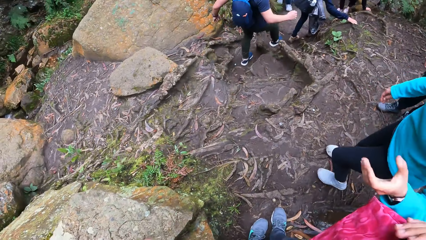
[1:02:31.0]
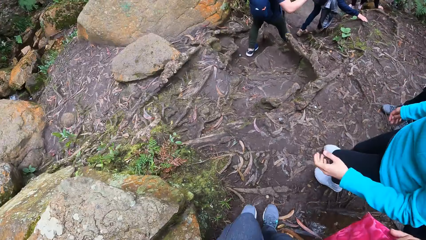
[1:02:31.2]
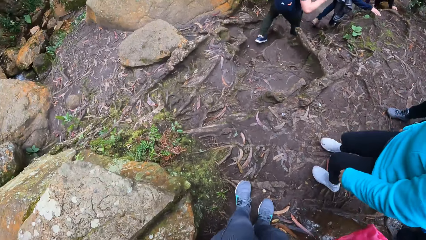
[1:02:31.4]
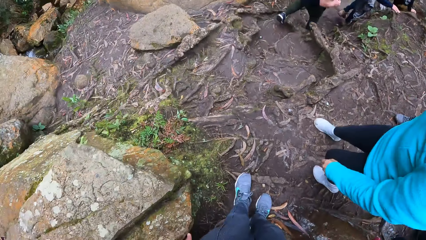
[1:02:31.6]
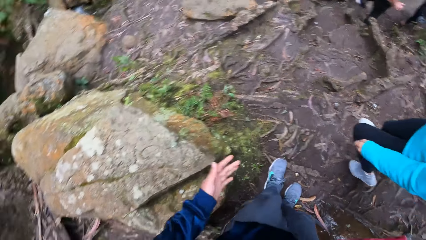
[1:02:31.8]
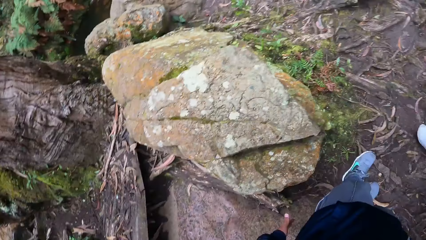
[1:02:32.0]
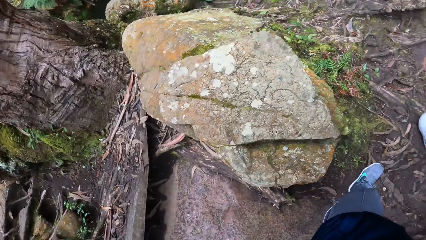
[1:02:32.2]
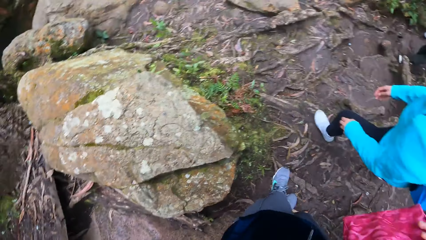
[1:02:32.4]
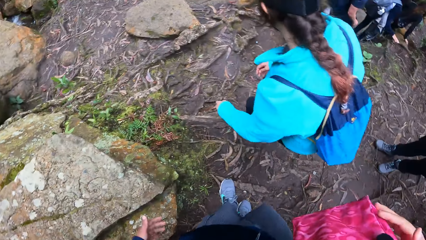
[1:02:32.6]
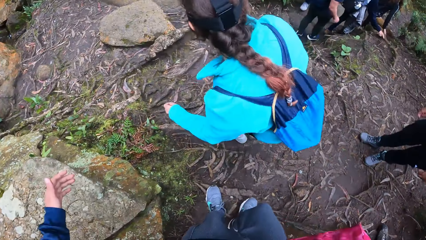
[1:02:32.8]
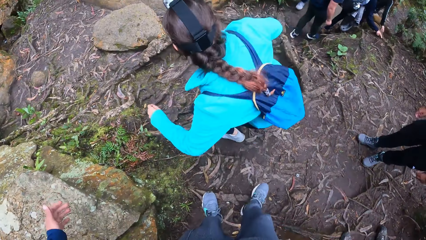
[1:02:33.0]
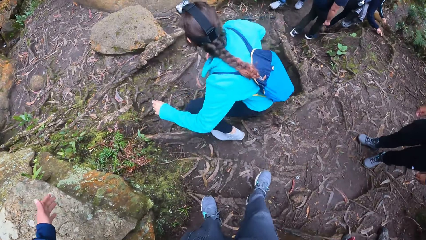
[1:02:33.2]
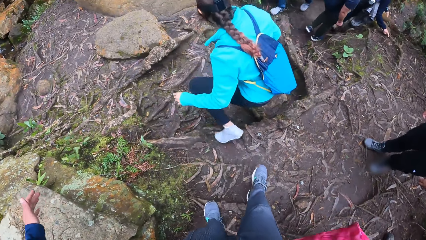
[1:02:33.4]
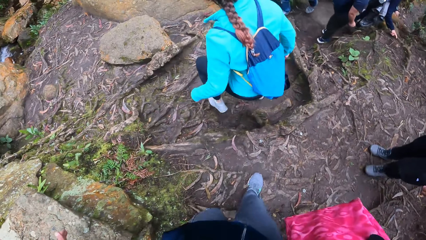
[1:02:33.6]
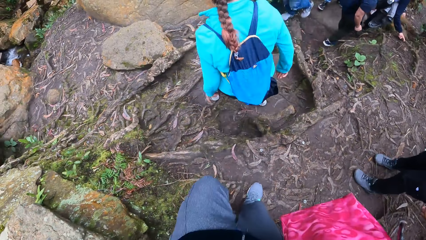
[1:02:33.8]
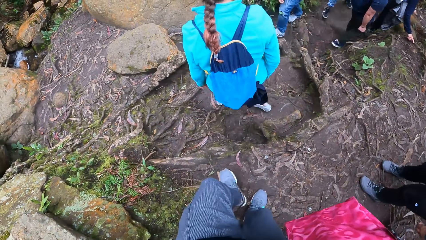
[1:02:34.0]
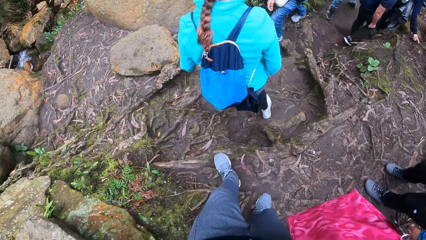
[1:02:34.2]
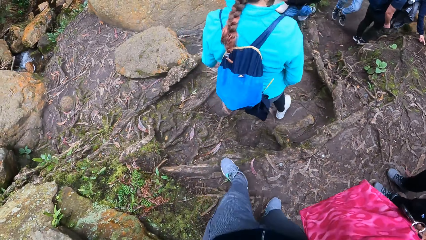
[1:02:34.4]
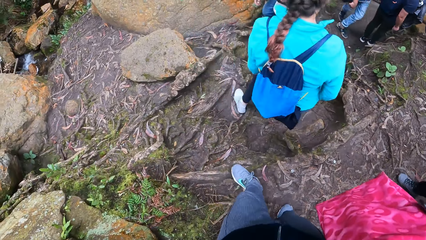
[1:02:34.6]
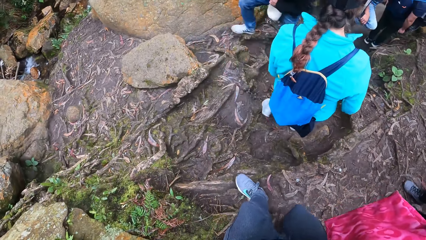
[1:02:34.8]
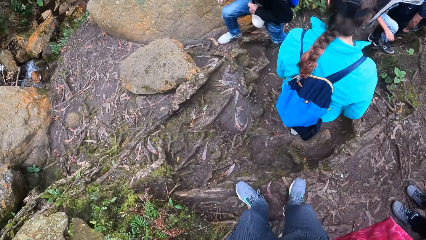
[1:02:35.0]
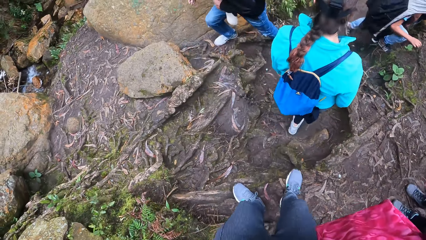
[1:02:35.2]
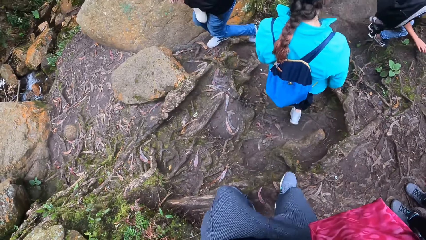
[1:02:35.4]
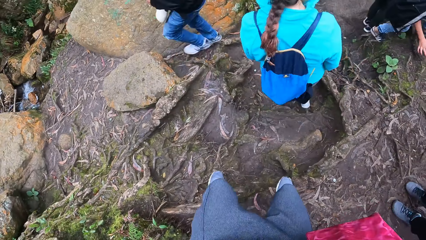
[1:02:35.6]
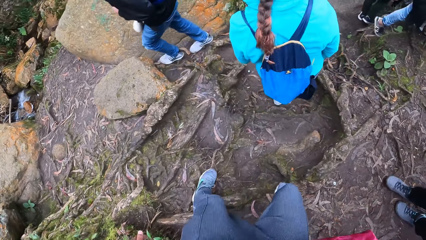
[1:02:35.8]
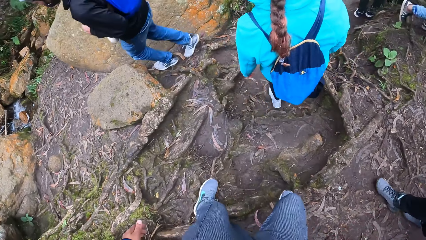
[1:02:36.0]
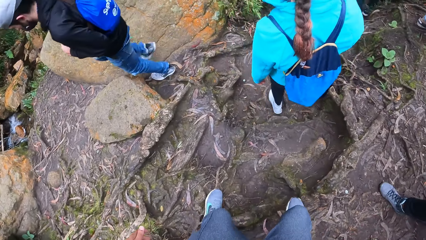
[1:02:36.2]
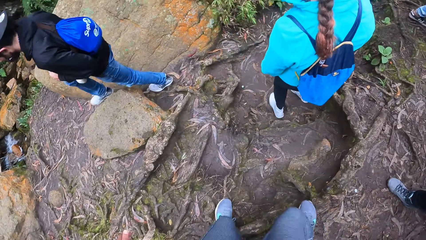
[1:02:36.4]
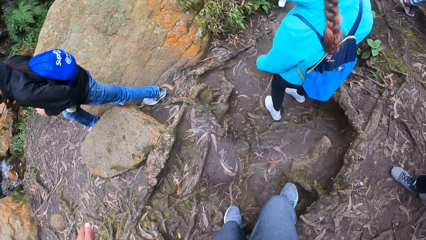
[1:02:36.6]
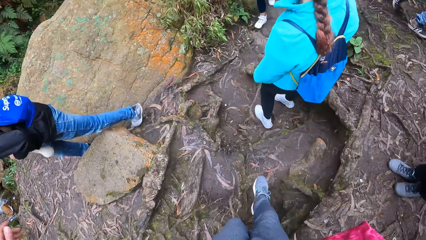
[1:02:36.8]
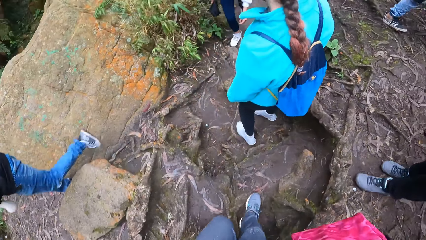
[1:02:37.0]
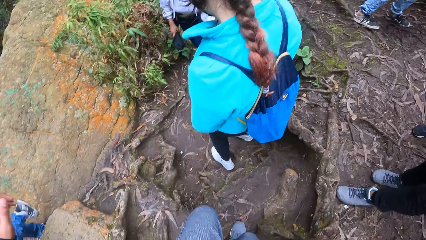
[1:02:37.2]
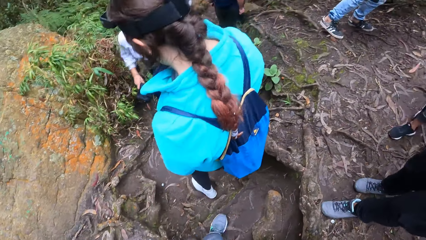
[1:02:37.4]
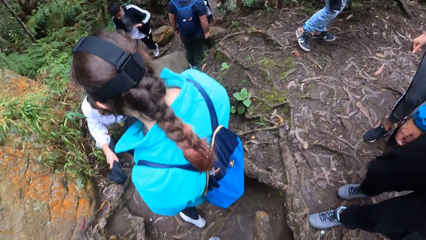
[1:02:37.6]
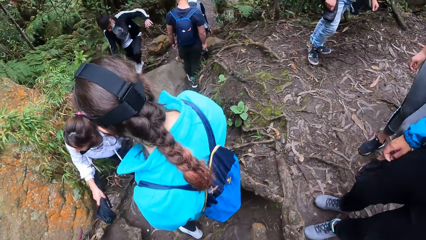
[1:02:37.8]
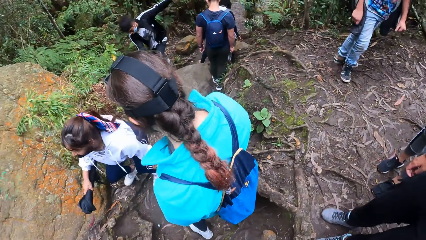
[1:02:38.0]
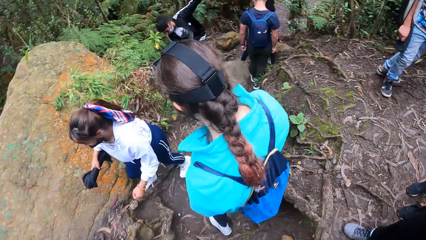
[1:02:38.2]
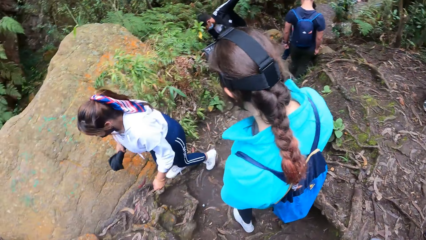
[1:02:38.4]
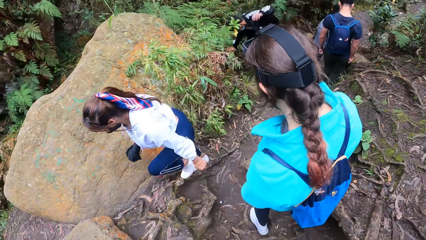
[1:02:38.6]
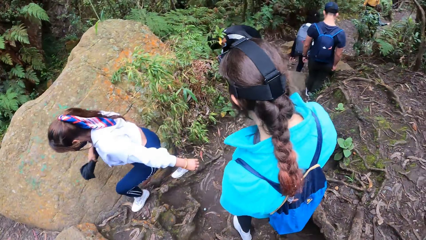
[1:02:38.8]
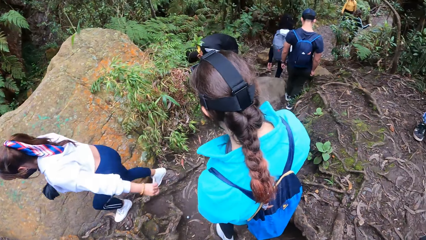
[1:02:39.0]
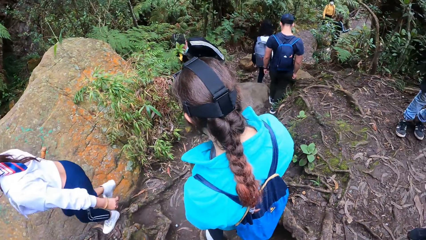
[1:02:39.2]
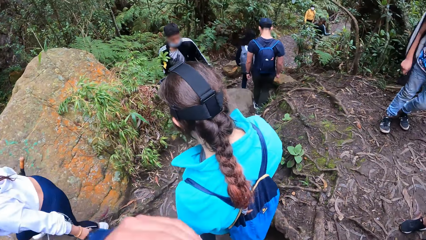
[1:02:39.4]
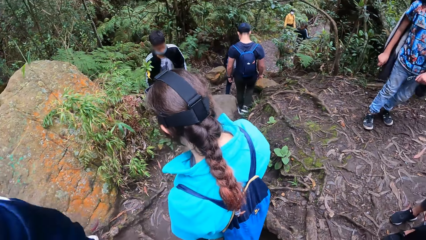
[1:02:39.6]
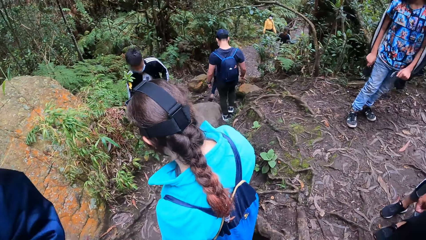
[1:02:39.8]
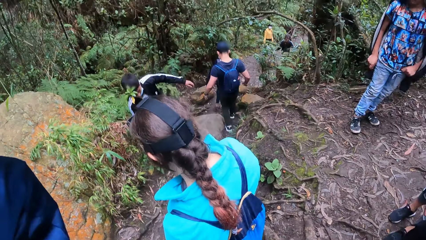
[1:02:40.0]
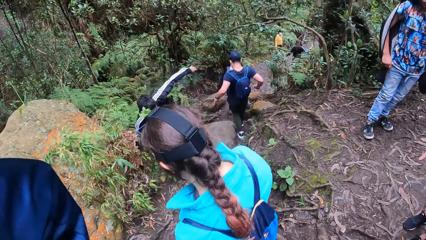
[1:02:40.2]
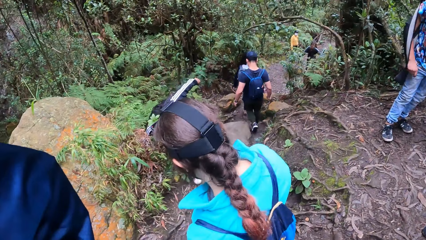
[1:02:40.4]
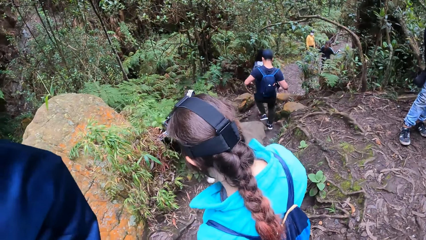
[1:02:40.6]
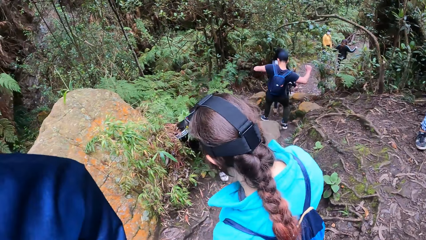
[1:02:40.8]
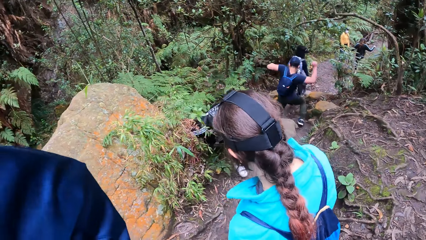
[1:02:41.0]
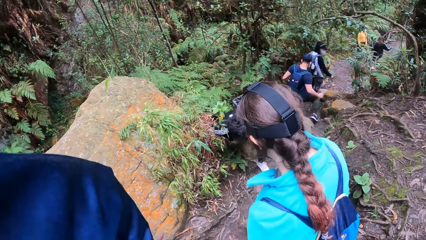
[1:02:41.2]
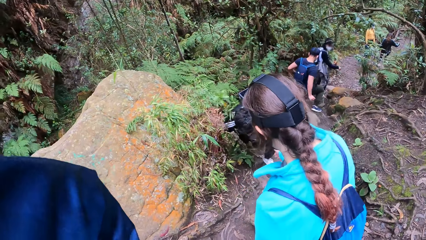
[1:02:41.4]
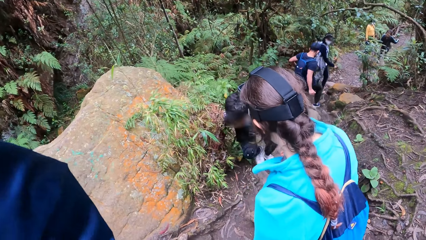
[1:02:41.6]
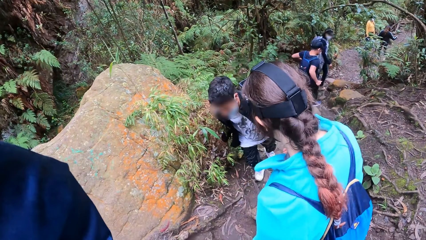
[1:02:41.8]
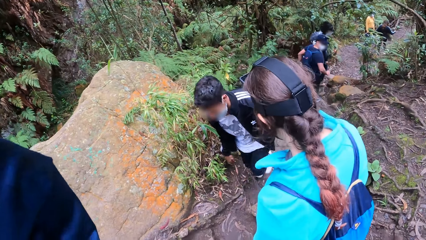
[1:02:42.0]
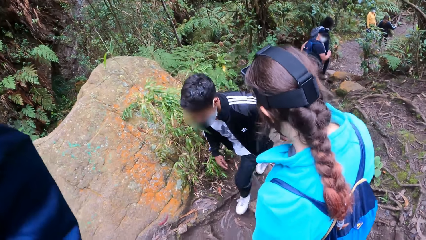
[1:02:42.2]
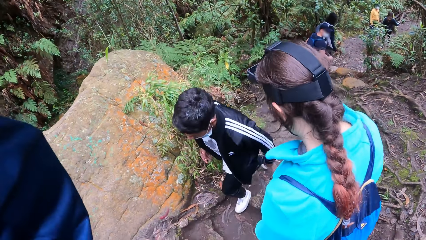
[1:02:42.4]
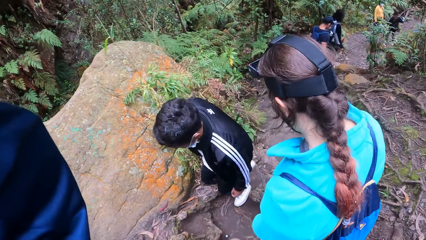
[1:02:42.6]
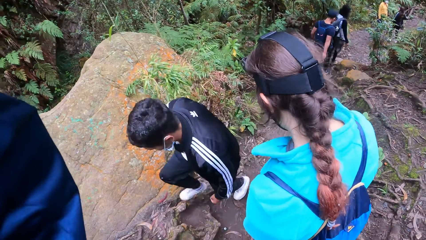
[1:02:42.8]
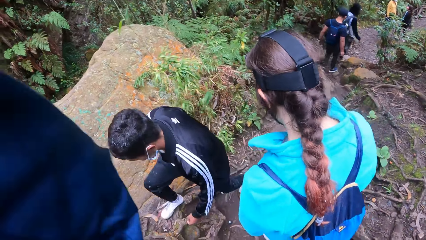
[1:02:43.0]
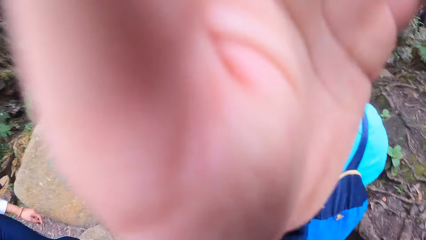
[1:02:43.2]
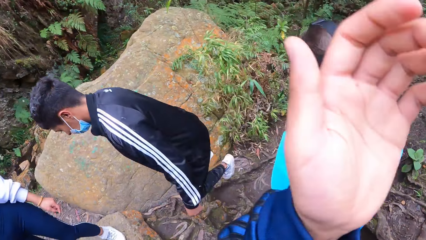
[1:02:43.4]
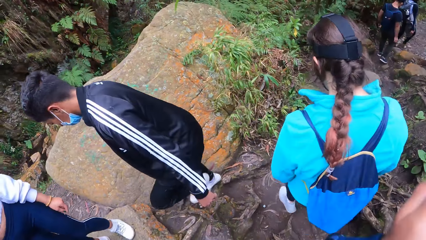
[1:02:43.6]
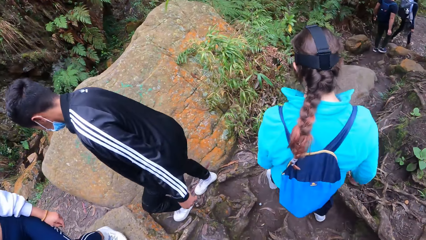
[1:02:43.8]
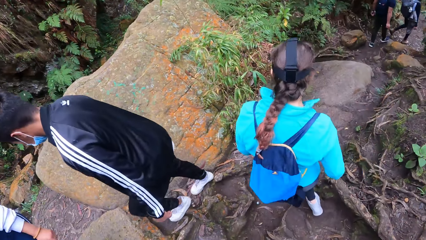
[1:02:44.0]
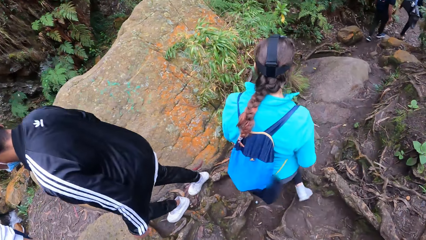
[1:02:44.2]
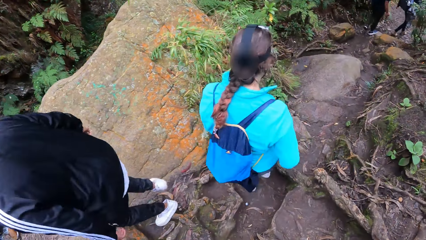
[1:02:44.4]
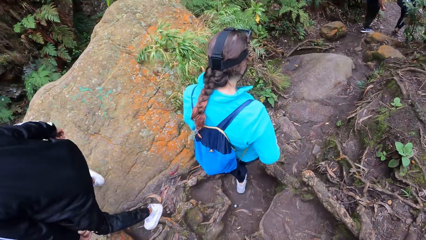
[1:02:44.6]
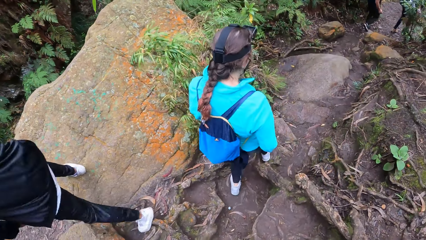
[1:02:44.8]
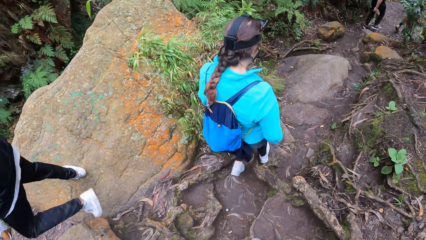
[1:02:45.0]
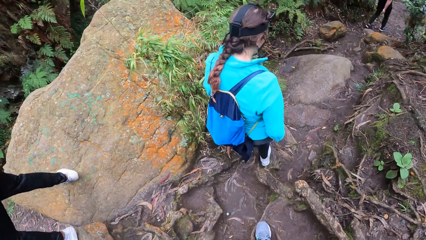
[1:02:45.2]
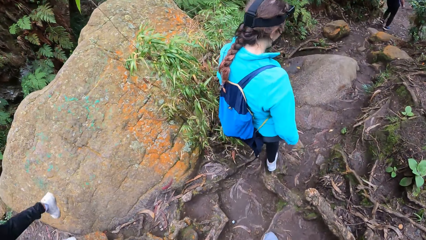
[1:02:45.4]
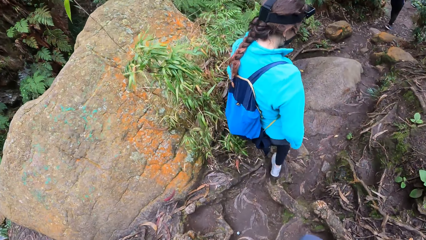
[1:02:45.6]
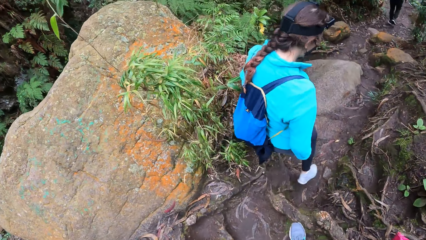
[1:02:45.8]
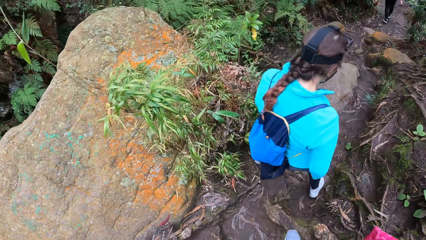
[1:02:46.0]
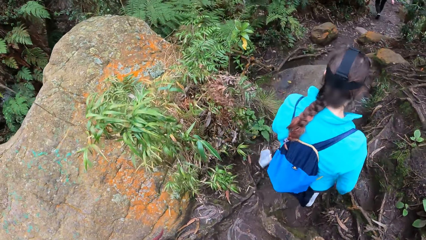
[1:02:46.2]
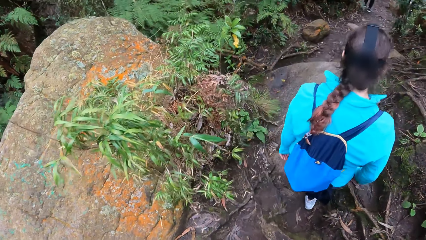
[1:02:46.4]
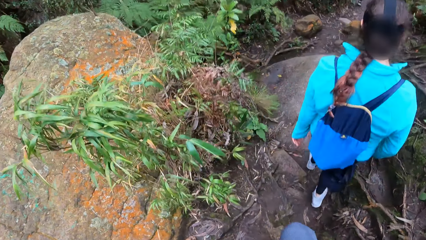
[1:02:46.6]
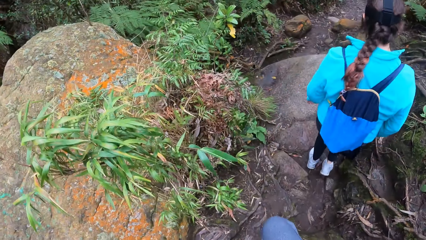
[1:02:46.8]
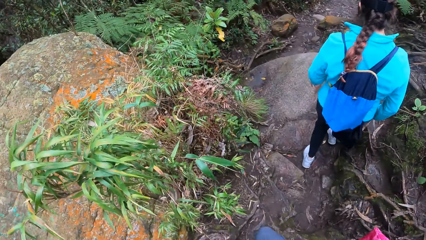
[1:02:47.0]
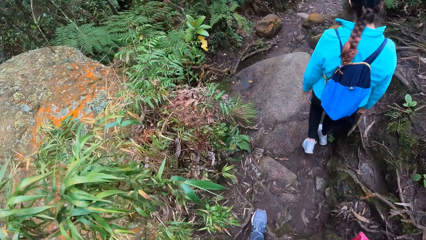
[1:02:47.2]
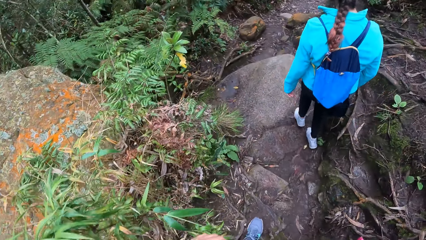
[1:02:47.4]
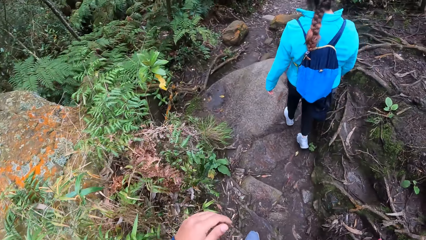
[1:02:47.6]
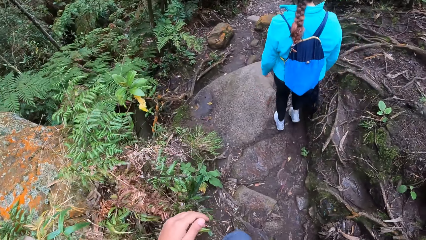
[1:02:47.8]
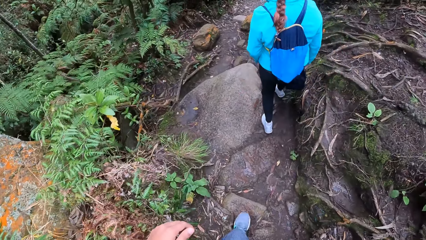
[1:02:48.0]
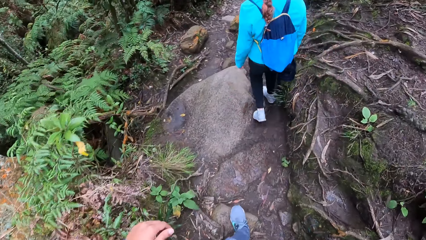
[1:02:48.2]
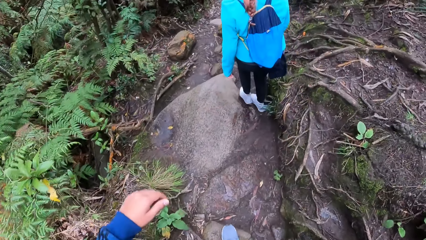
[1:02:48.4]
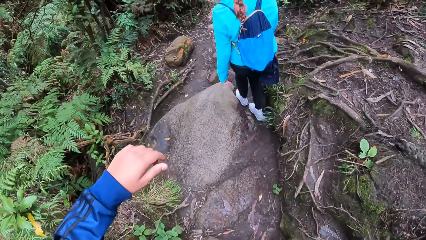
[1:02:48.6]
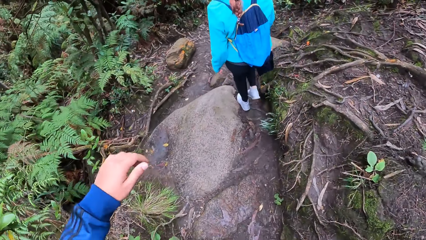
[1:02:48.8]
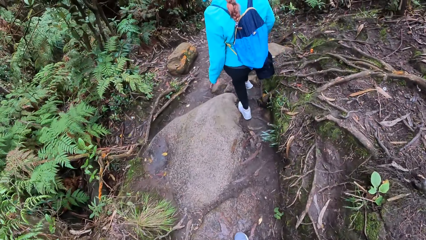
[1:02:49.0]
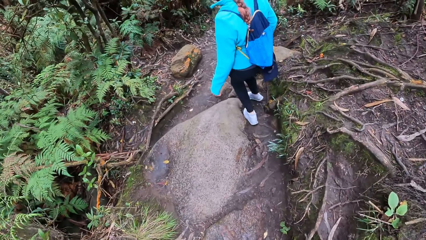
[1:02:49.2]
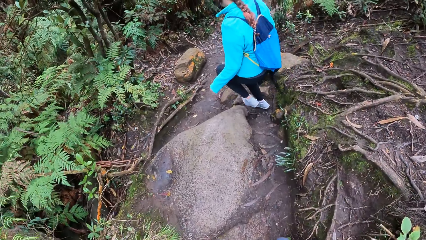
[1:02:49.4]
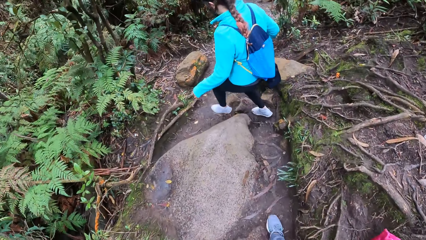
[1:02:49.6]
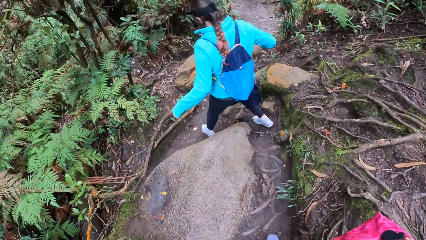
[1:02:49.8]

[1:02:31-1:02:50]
The camera wearer walks around. He wipes his left hand on his trousers. A woman holds a tree branch on the pathway with her left hand. The camera wearer stops. He stares at other people. He adjusts his camera on his head with his left hand. He walks around.
